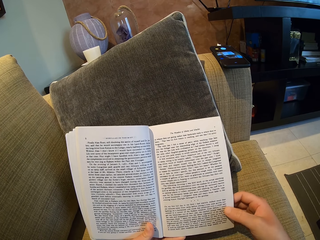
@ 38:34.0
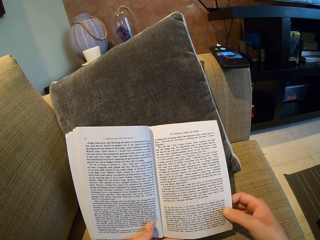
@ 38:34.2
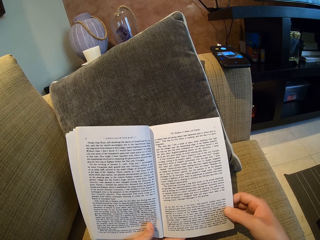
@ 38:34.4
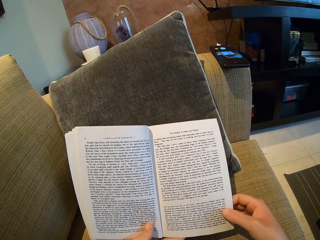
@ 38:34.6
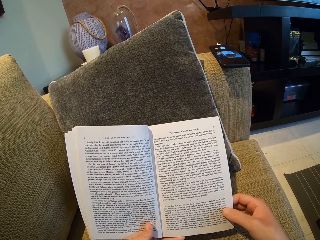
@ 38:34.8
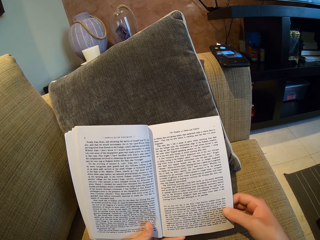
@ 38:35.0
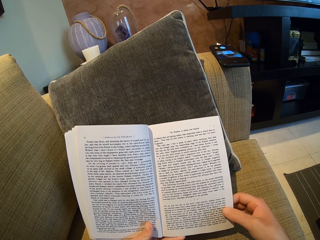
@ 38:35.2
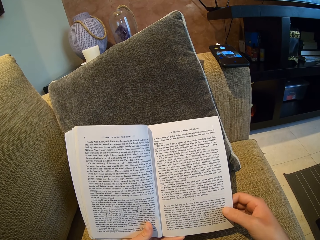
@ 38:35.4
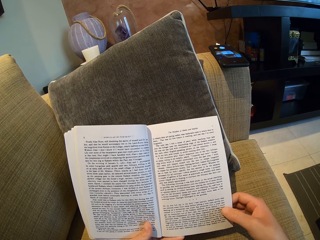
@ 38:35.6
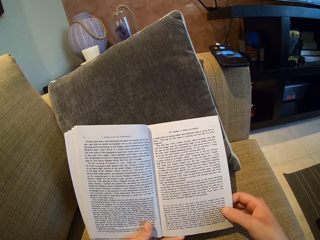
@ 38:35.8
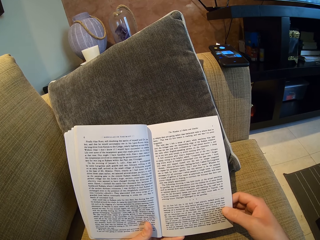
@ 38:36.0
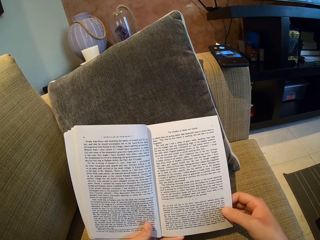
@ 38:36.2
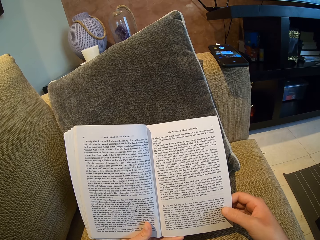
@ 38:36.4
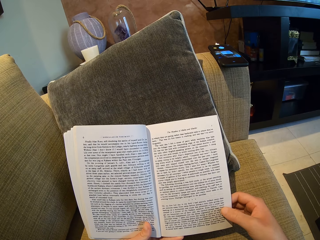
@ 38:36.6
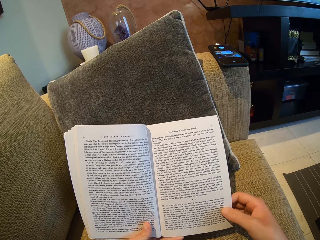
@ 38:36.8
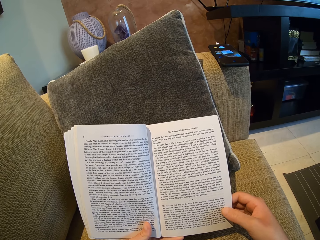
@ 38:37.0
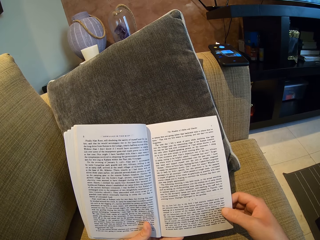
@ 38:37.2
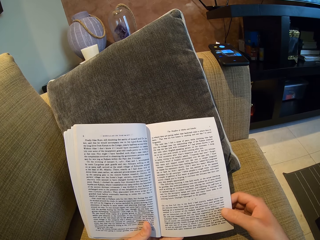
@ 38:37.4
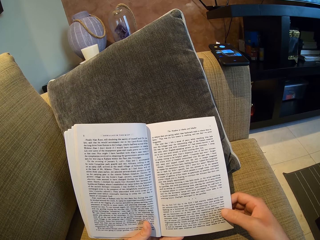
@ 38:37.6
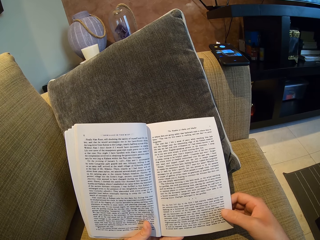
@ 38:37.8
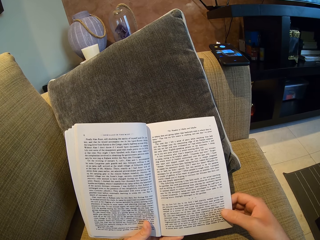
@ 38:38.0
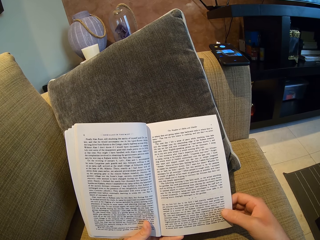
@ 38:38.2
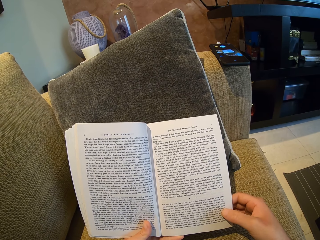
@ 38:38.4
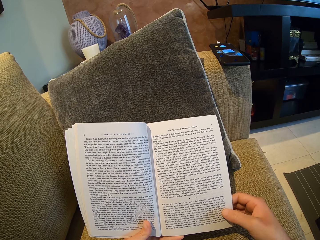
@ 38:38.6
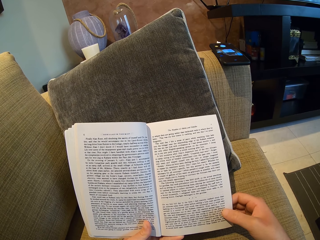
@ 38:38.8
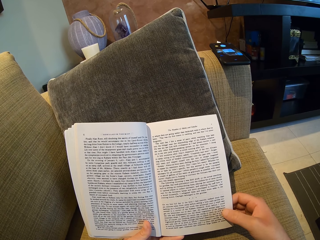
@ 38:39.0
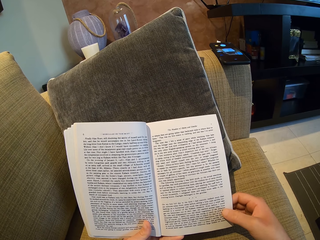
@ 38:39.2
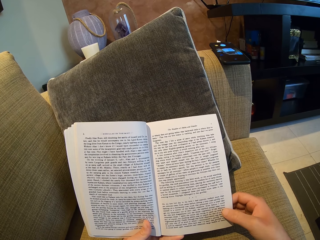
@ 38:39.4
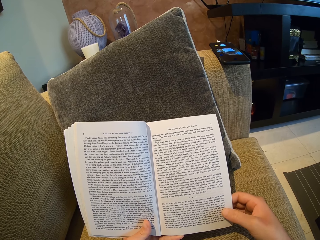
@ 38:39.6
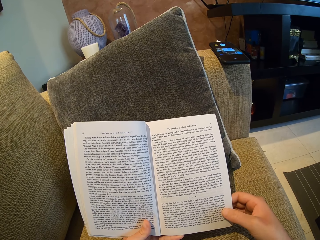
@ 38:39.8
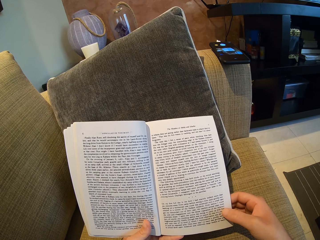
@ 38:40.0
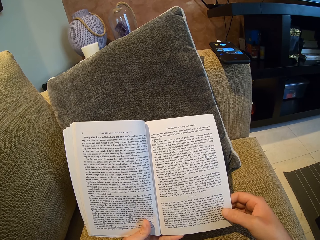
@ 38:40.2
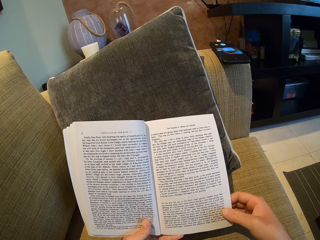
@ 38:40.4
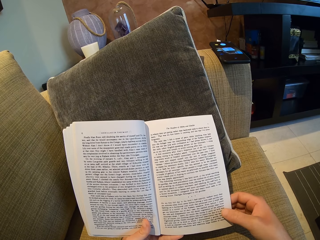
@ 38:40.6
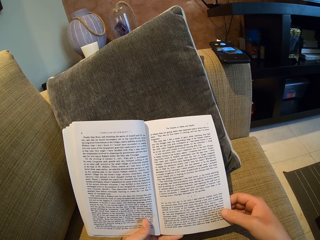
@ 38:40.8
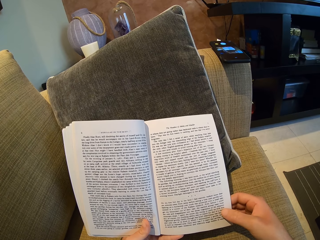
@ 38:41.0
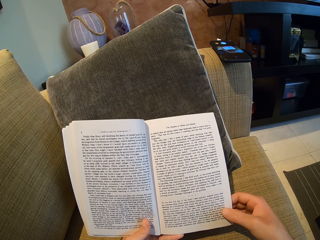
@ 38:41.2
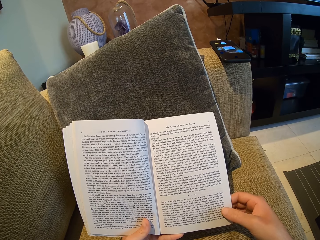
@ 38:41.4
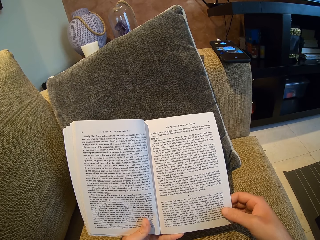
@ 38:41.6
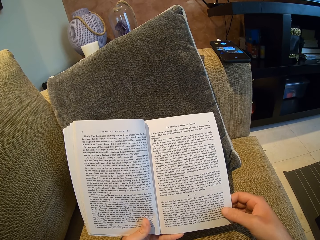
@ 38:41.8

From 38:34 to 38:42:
The camera wearer holds a page. They read a book.

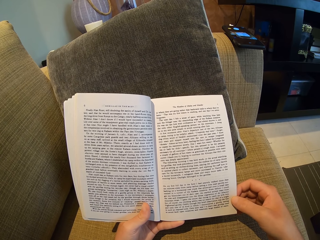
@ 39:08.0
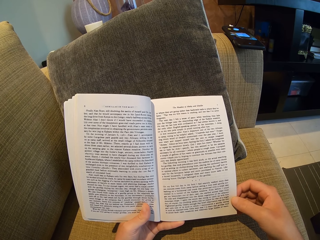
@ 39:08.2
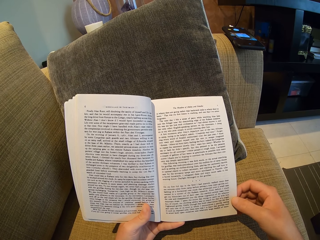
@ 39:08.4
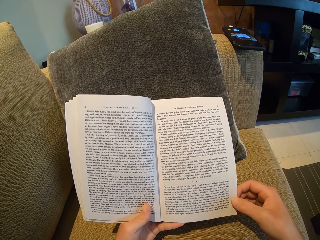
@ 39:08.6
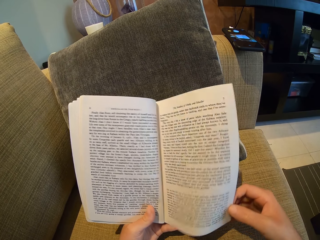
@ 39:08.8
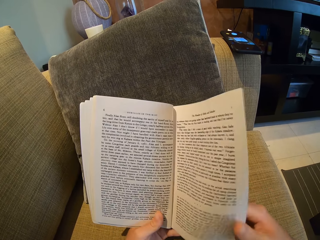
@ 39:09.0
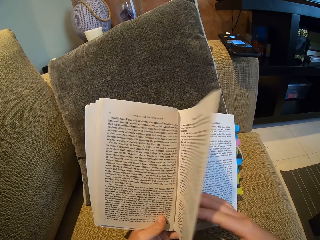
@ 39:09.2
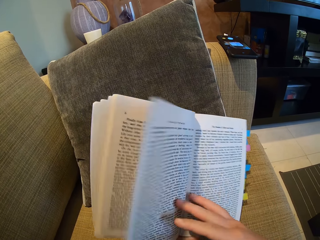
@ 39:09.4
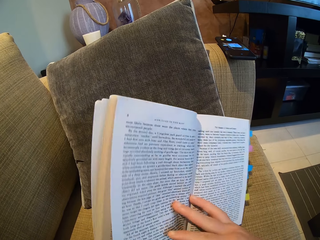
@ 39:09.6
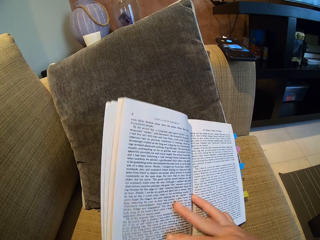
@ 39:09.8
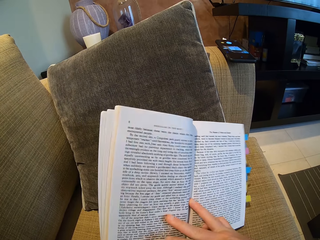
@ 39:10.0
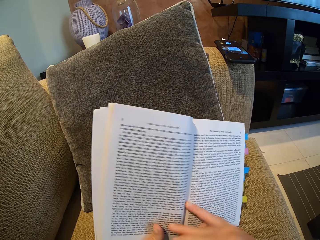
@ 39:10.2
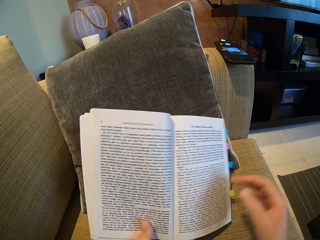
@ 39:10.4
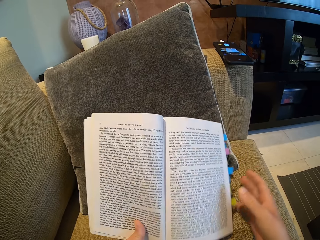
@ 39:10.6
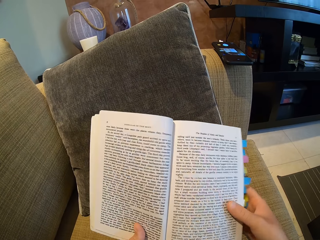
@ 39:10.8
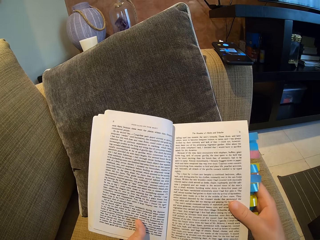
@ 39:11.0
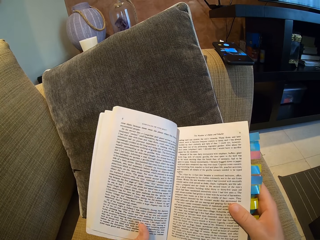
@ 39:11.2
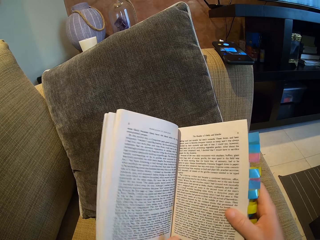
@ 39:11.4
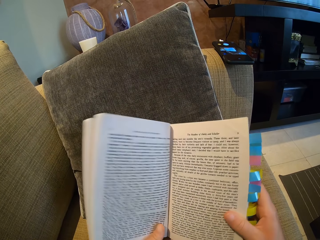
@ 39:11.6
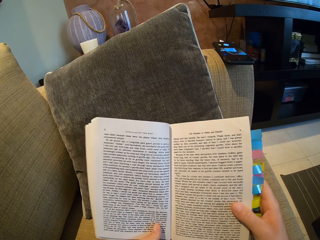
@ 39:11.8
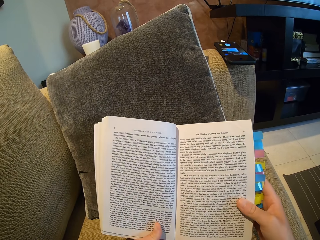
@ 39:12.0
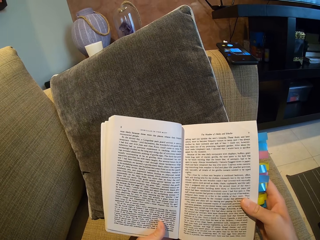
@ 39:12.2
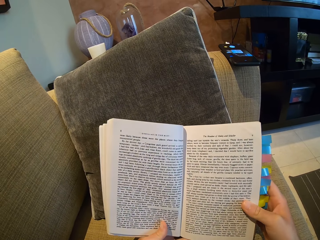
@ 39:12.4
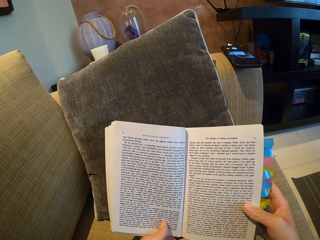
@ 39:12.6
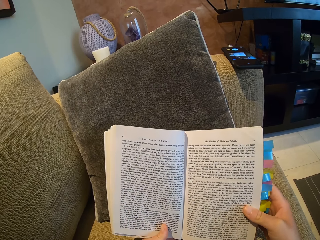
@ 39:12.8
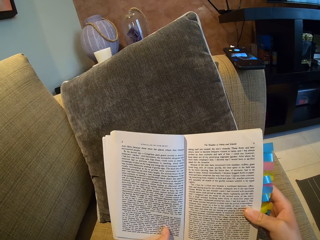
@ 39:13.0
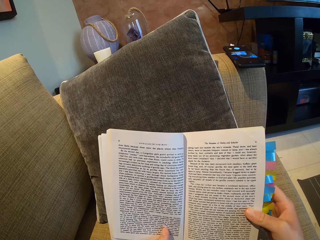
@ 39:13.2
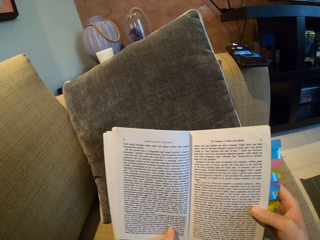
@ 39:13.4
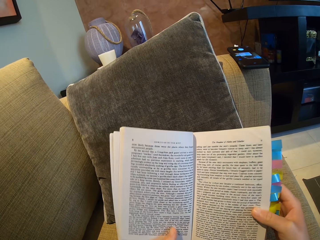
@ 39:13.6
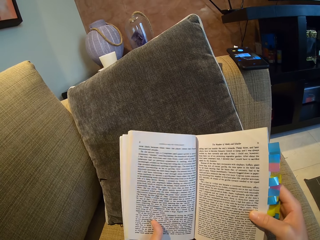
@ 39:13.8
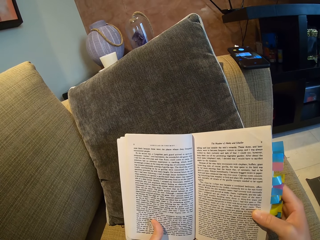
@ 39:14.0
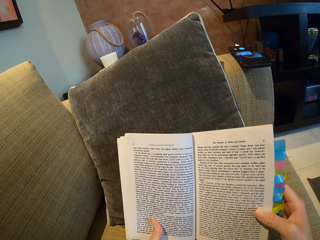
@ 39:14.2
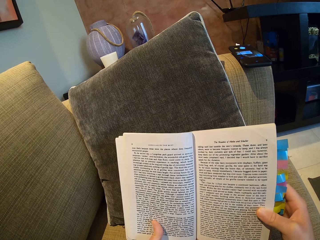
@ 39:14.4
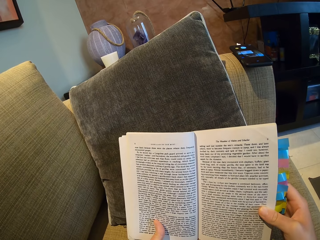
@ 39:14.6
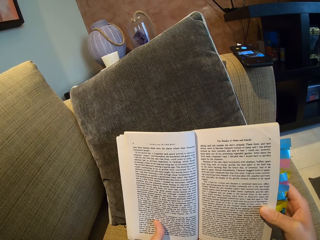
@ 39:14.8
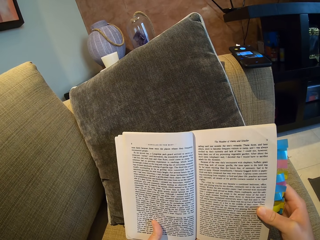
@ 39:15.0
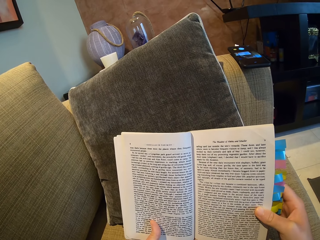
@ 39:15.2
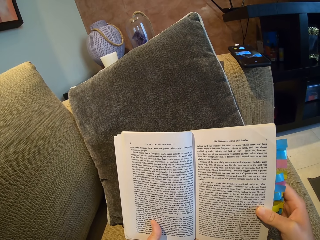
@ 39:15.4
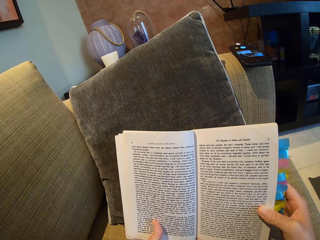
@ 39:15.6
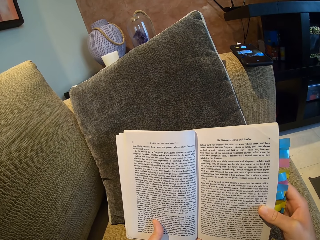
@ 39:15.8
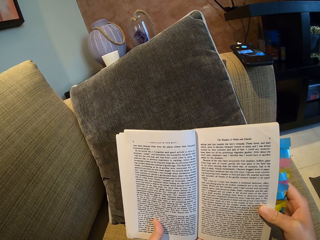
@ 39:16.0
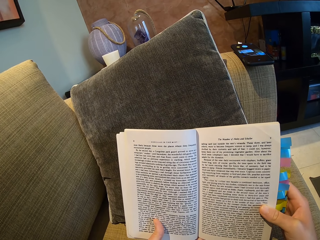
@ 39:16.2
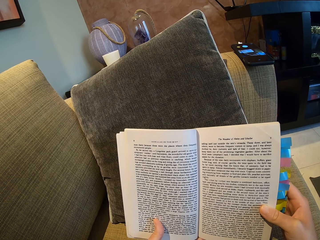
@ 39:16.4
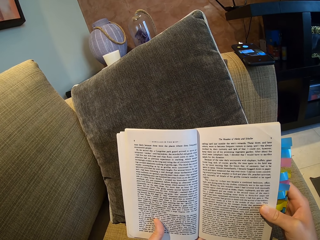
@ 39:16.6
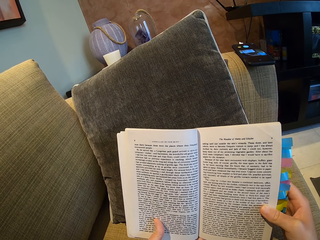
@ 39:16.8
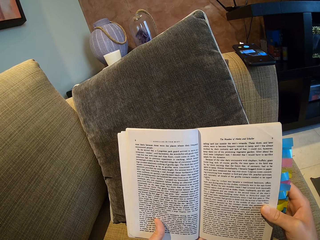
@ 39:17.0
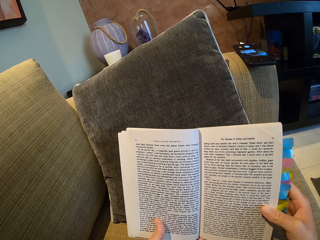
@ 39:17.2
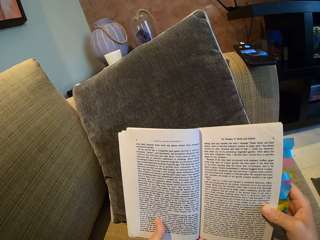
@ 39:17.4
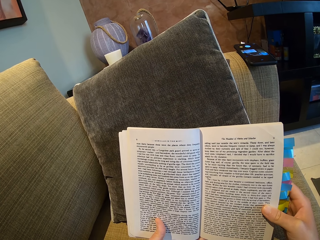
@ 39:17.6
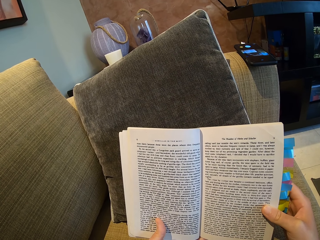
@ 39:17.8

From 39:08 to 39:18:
The camera wearer opens the book. They turn the page. They read the book.

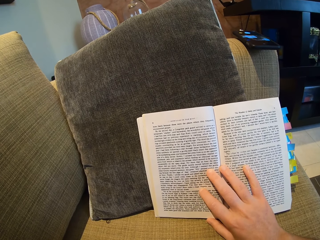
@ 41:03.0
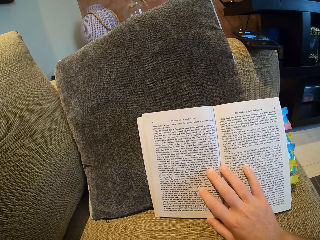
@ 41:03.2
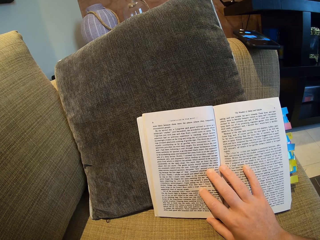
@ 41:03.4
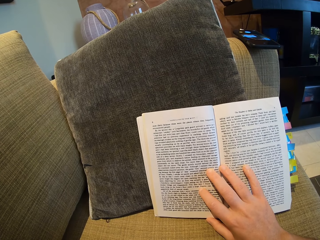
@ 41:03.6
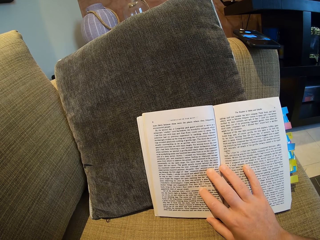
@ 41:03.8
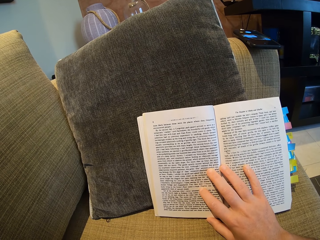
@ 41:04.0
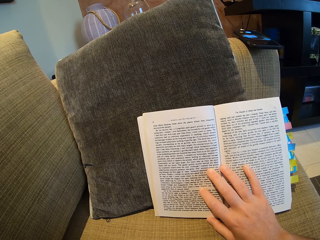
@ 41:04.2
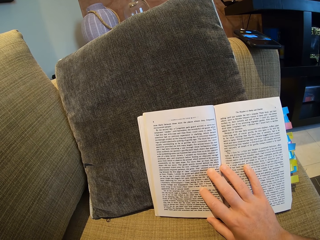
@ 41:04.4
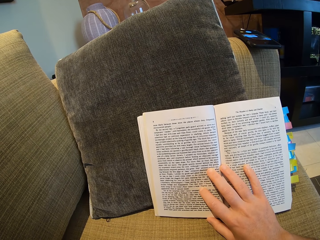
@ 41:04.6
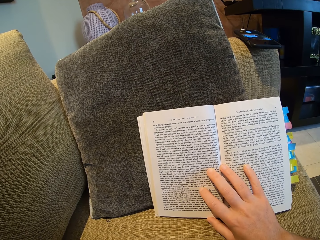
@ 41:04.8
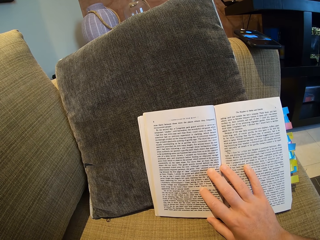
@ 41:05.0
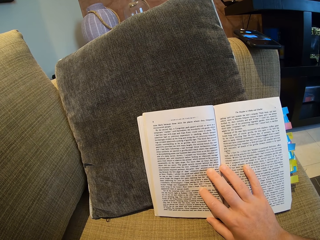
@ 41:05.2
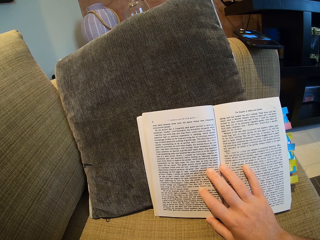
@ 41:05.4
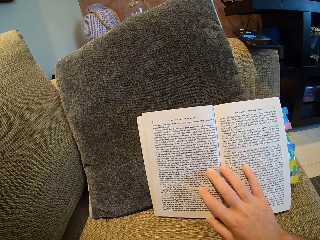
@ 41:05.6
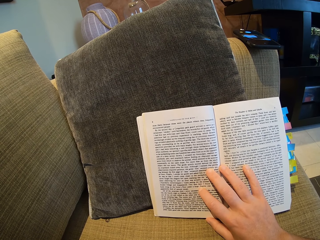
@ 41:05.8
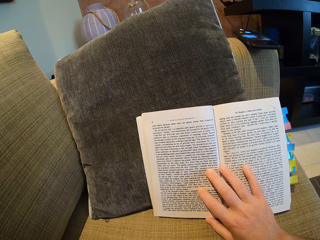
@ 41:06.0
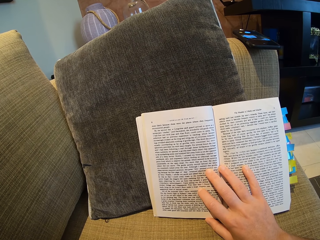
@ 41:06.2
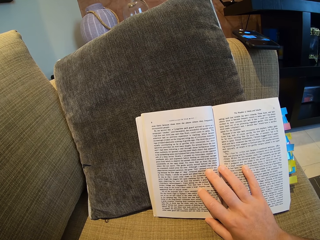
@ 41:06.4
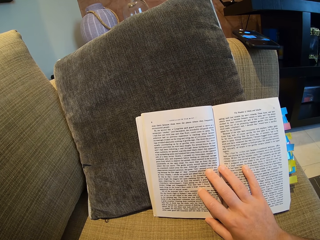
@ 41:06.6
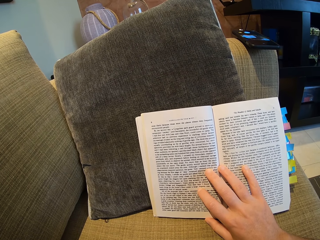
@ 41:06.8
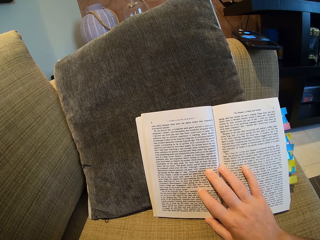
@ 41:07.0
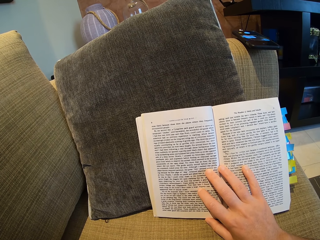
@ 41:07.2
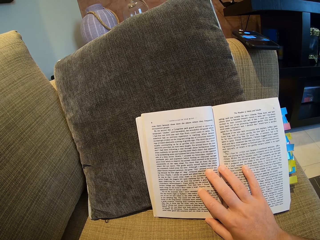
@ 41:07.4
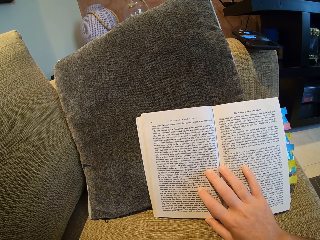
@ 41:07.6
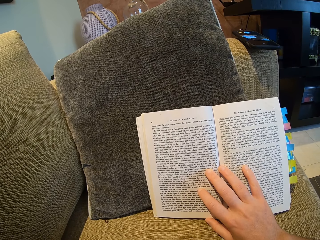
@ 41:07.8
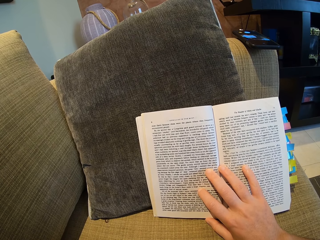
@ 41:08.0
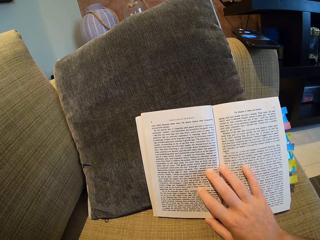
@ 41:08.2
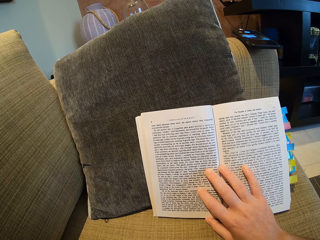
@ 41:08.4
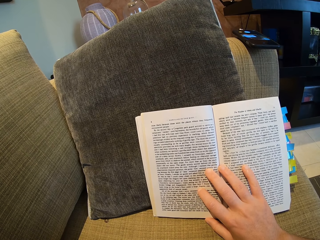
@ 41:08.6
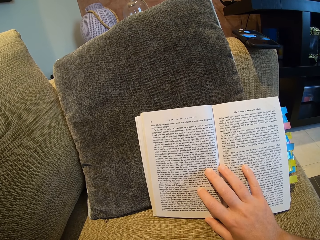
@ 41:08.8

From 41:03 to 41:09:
The camera wearer reads the book.
